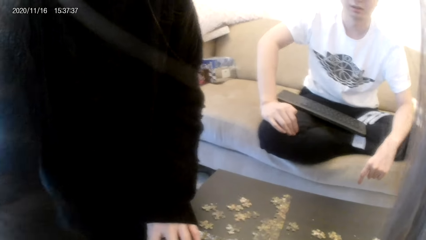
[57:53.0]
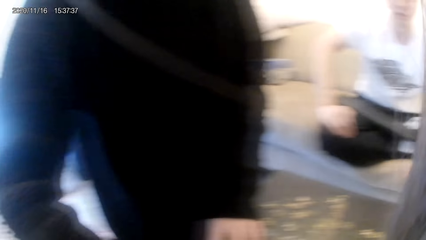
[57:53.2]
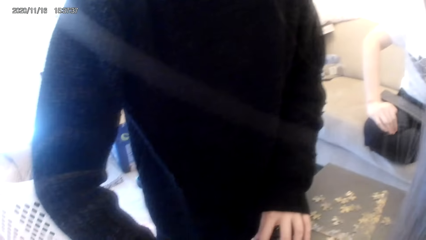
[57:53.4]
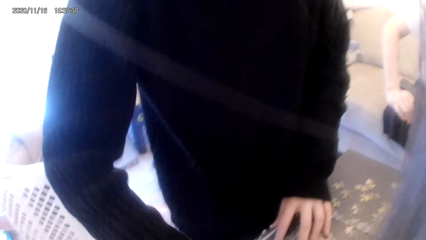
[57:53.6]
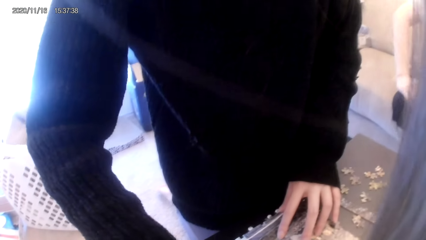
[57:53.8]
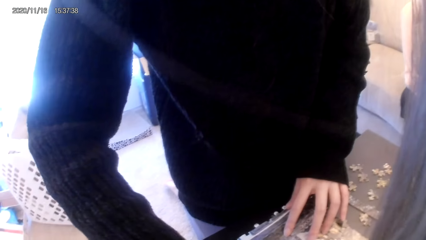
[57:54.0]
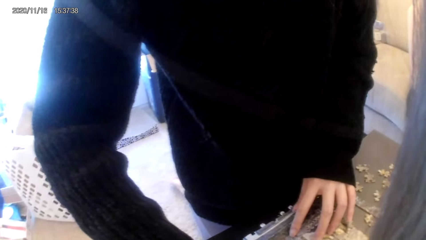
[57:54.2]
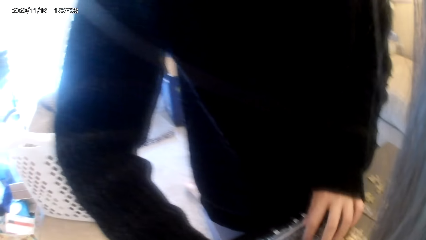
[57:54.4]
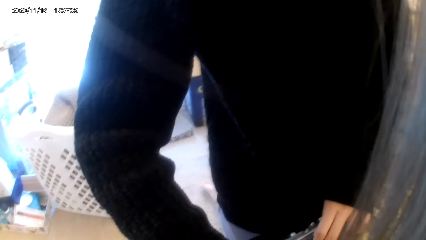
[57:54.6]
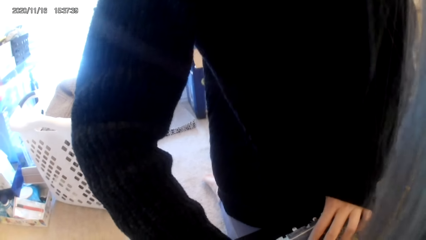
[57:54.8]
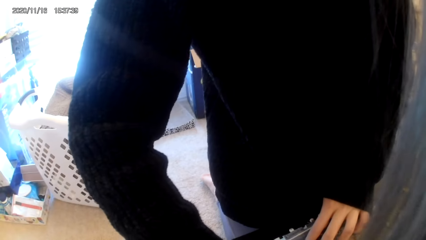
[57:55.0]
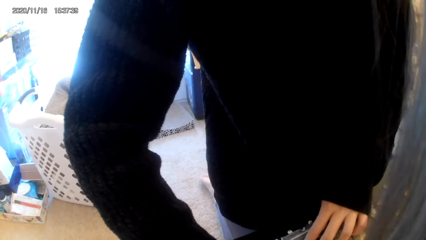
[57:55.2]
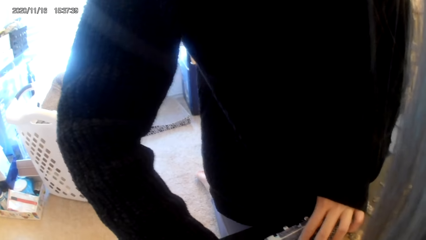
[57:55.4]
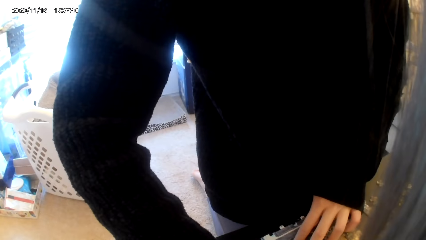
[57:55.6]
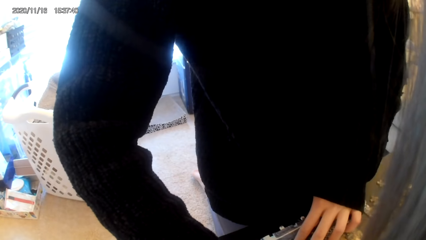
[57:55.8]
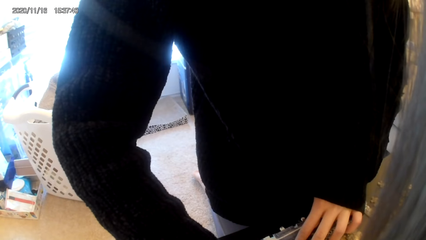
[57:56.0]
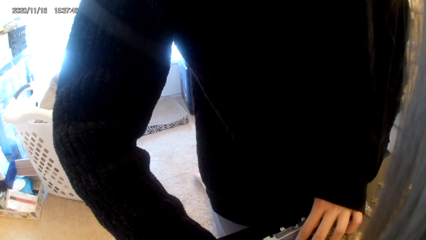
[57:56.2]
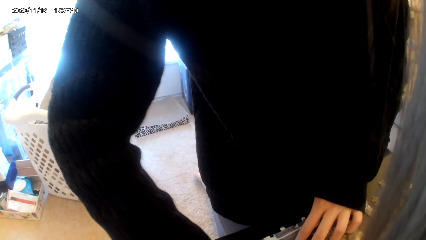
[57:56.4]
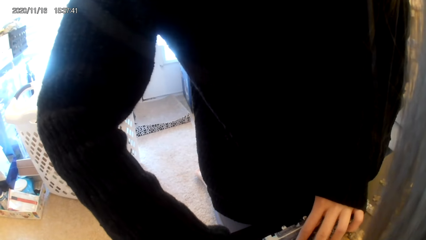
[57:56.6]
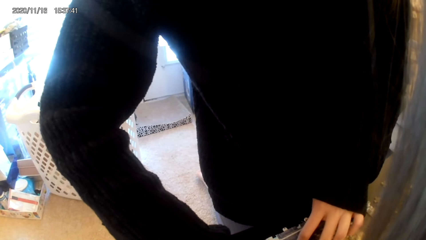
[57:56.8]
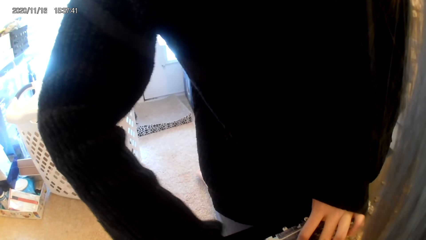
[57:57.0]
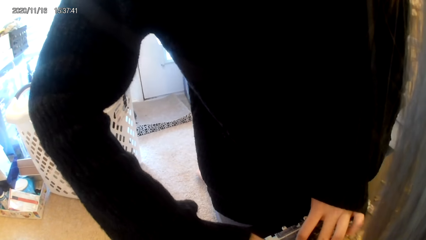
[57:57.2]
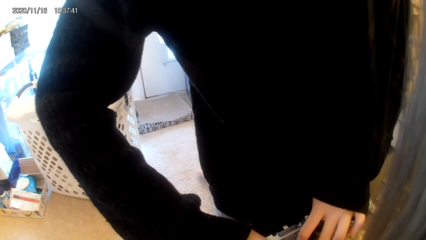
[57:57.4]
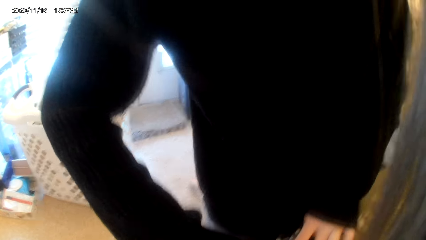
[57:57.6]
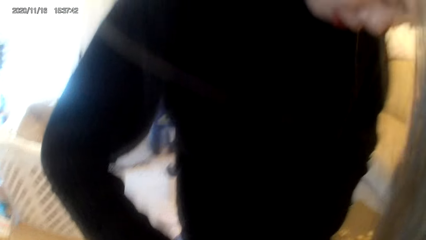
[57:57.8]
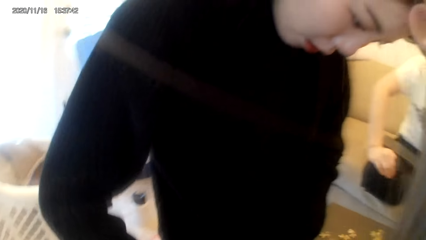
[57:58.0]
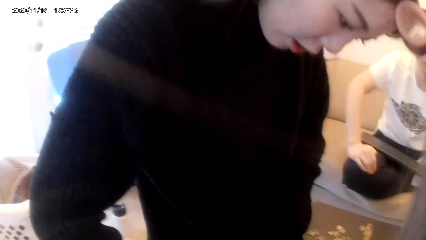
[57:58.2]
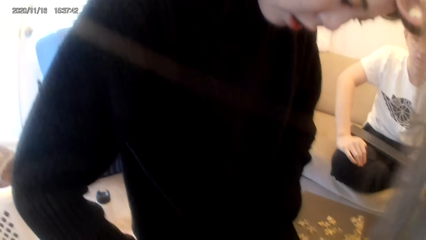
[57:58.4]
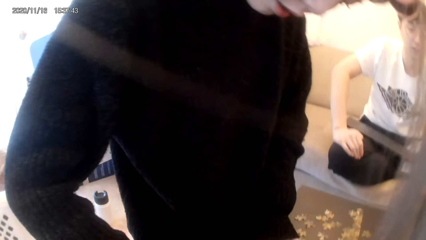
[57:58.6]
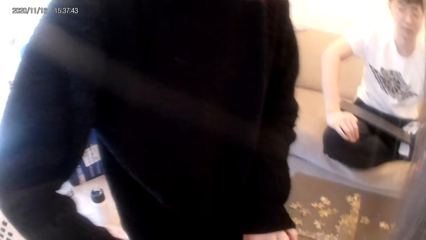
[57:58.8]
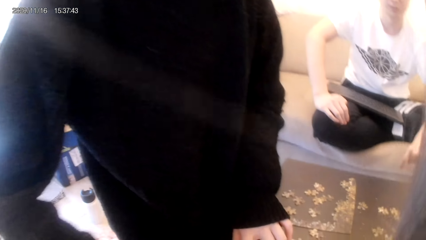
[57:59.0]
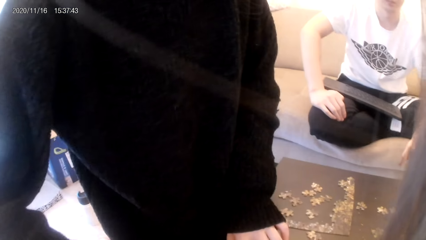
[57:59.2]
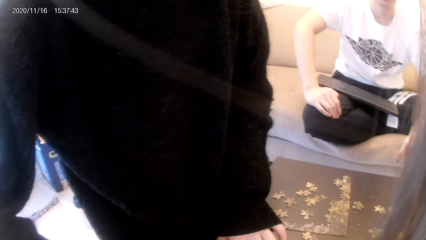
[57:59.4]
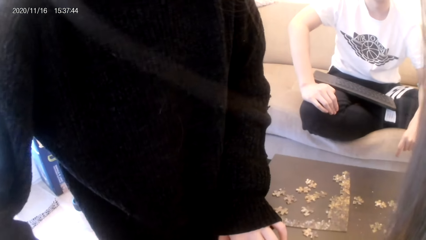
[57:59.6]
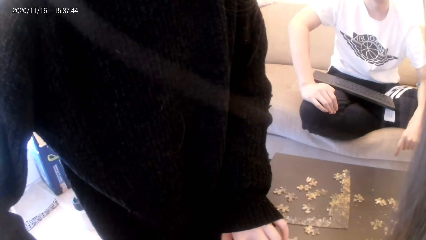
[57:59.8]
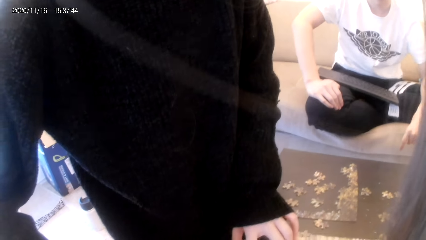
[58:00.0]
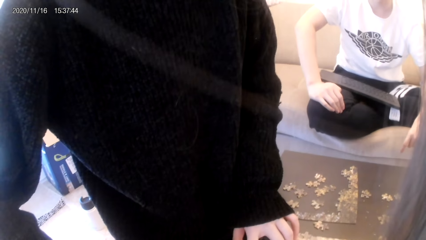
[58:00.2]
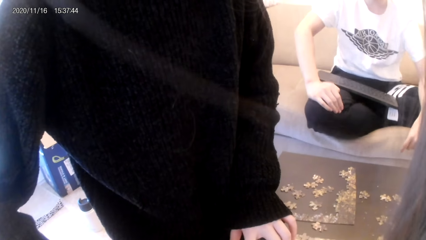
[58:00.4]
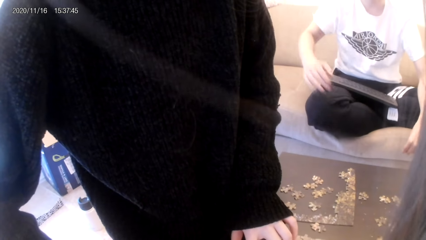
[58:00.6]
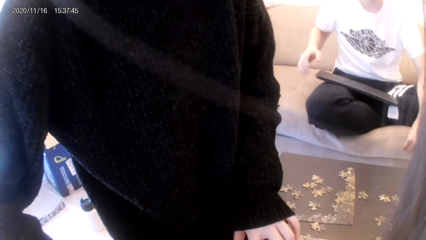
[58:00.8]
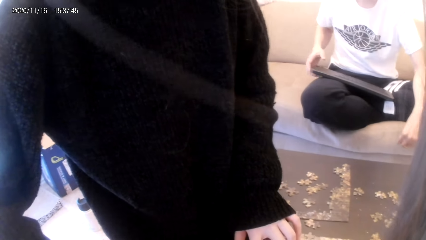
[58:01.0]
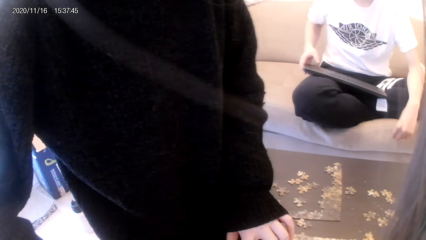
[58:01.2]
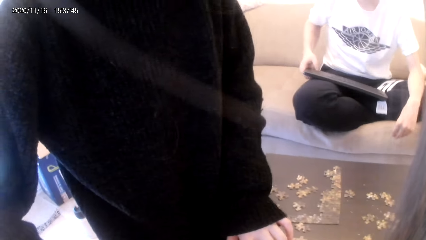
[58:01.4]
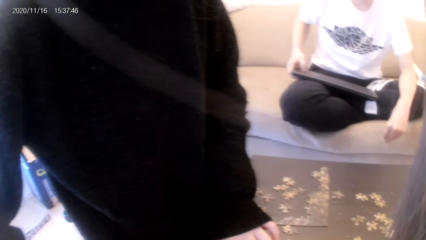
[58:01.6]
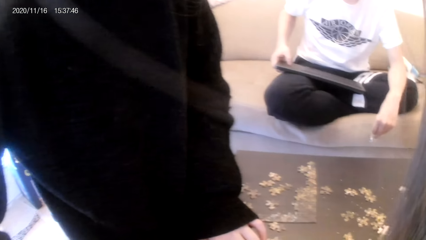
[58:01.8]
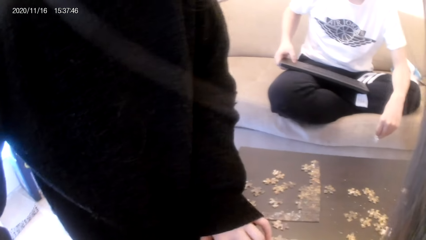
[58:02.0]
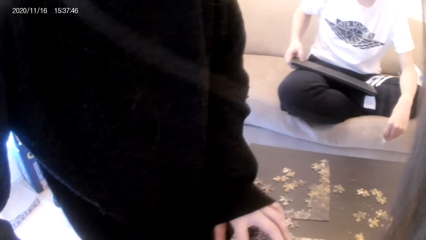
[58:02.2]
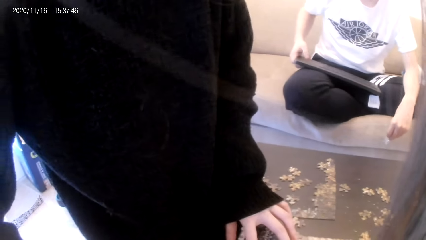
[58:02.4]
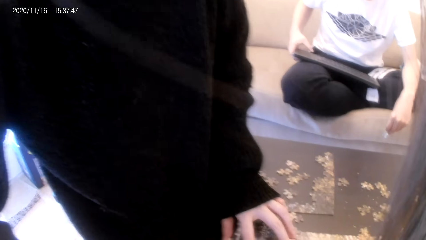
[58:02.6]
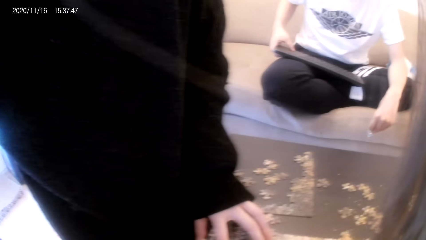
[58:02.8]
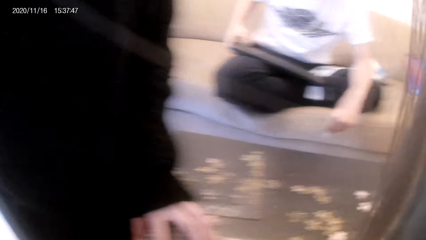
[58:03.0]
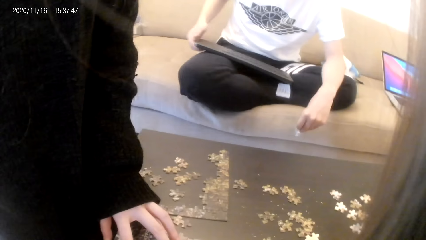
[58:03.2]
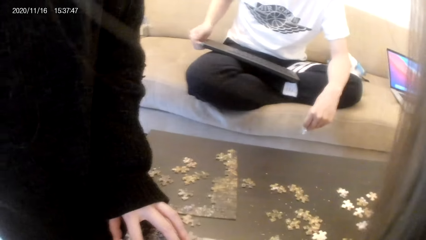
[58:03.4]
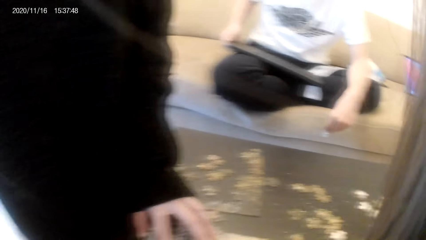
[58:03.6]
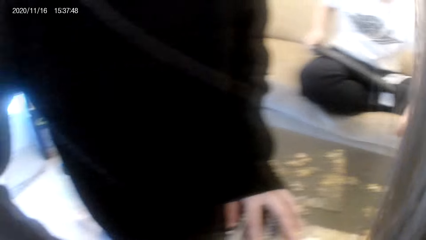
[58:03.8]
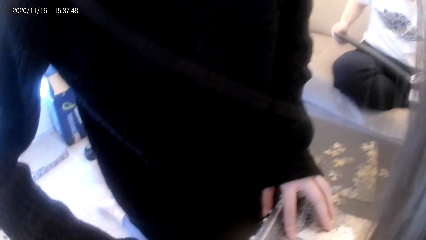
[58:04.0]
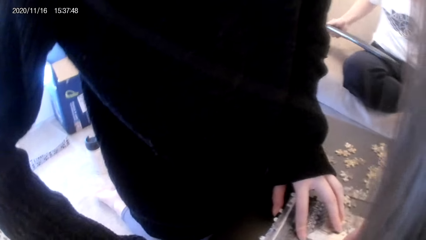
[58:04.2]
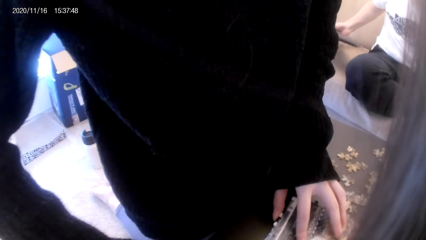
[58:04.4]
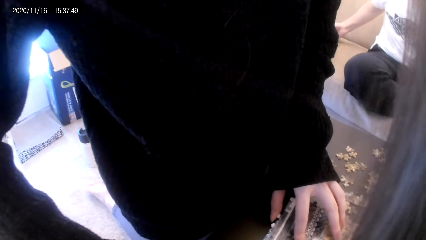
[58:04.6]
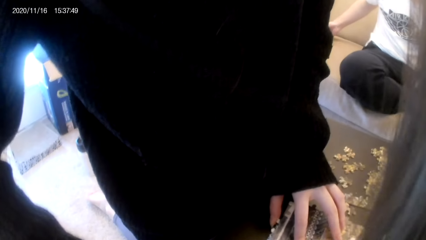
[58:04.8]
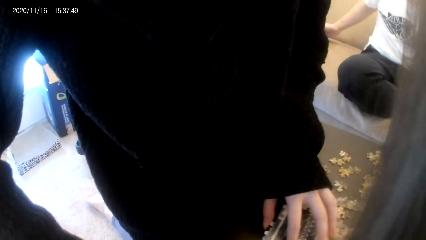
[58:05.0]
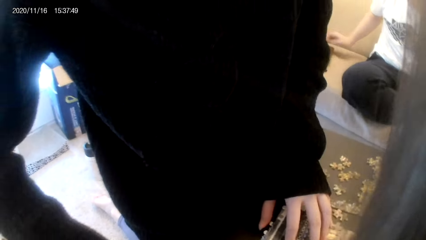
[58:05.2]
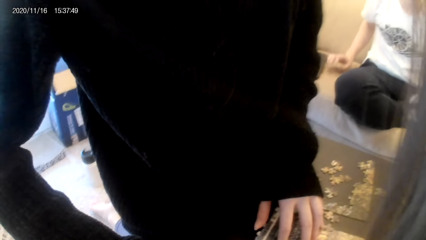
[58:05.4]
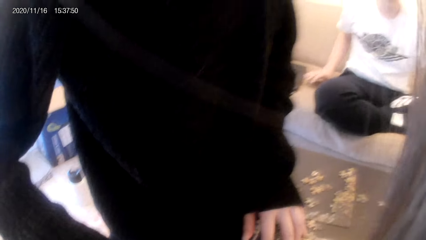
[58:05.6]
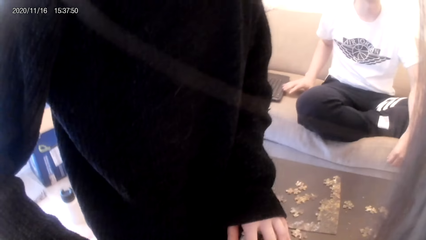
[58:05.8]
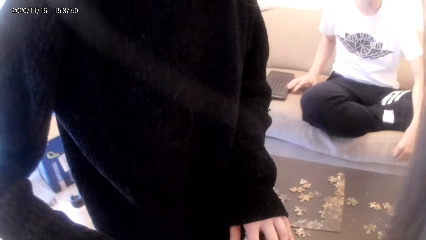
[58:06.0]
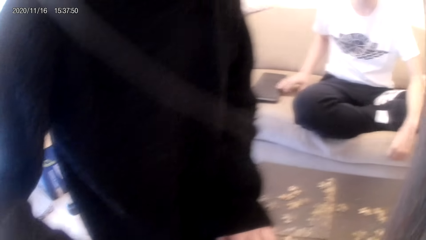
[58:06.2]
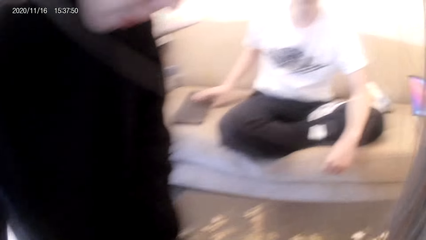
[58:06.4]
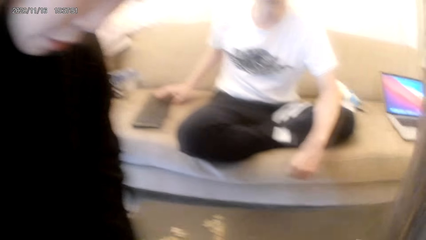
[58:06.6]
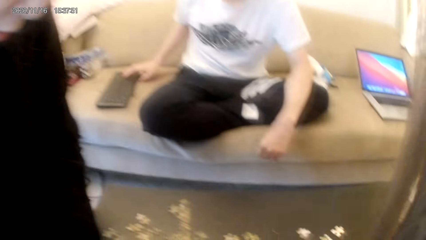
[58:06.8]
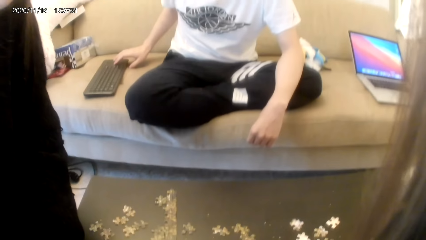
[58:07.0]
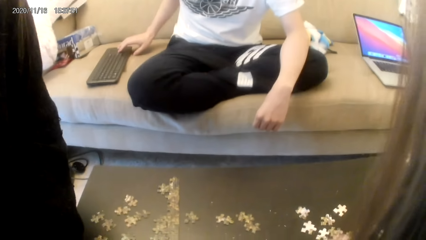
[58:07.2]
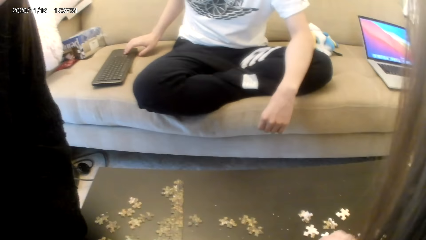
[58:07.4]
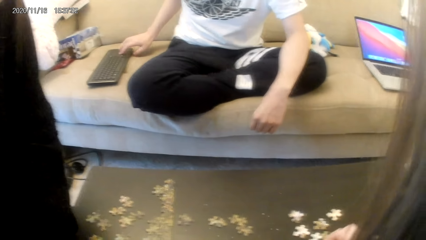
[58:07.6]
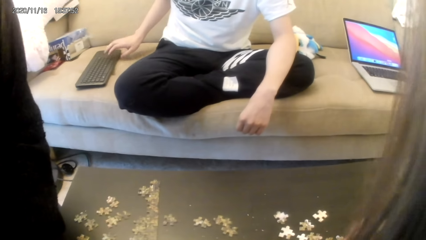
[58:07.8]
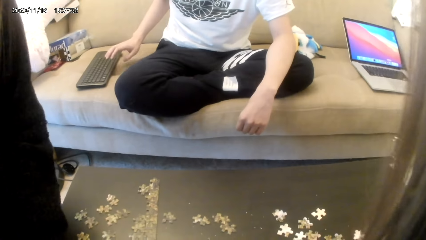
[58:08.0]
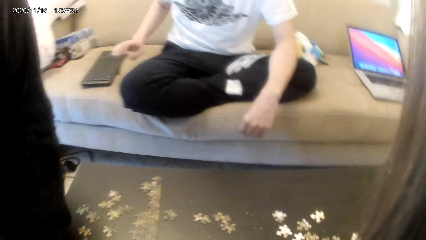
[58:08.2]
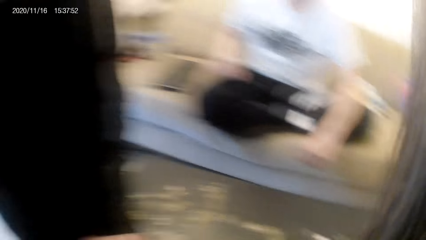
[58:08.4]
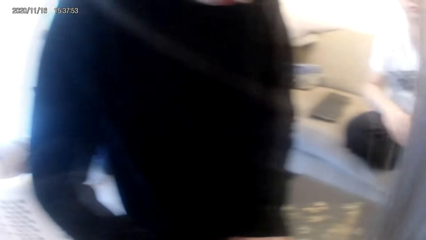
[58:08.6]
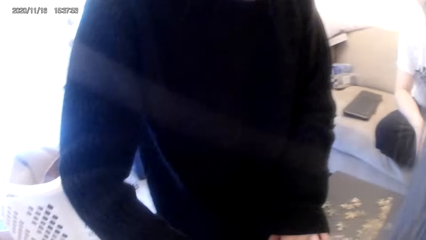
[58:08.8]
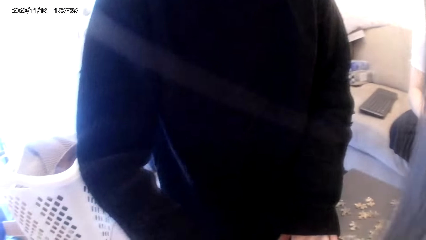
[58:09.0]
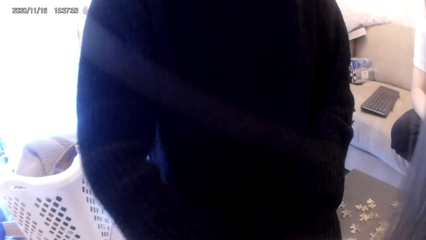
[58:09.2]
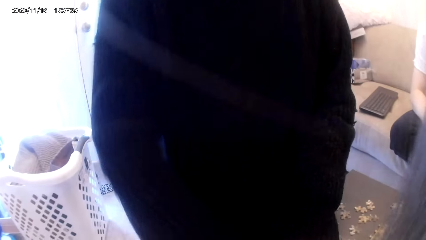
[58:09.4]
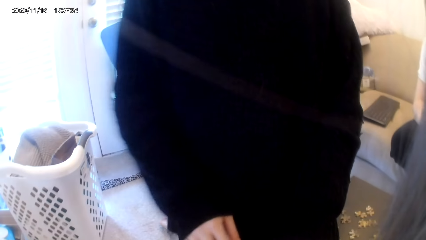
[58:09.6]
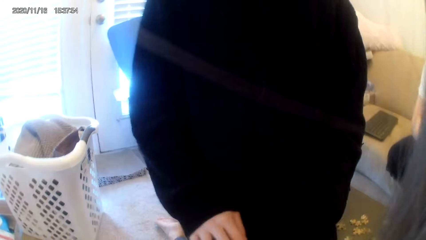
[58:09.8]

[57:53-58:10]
The camera wearer converses with a man. The man converses with the camera wearer. The man presses the keyboard and puts the keyboard on the seat. The camera wearer converses.
